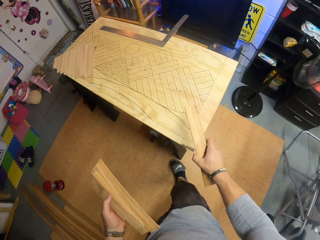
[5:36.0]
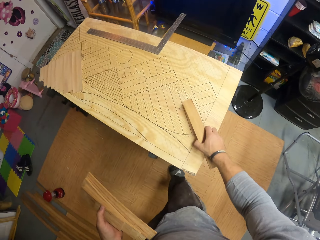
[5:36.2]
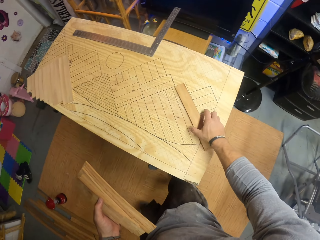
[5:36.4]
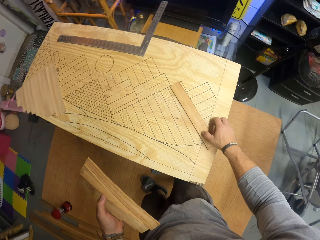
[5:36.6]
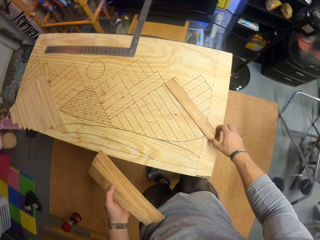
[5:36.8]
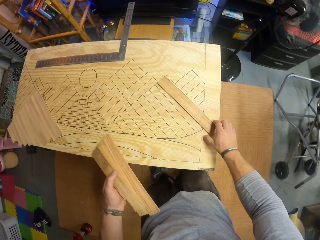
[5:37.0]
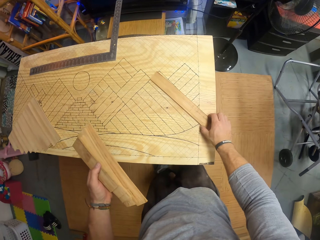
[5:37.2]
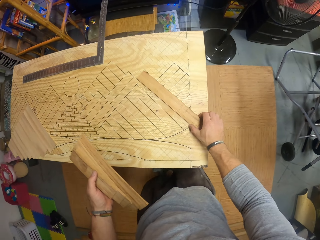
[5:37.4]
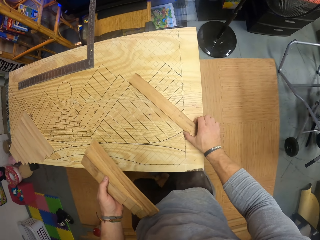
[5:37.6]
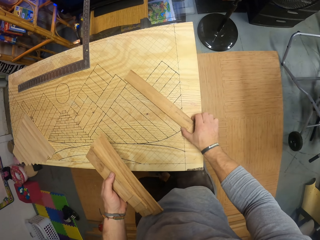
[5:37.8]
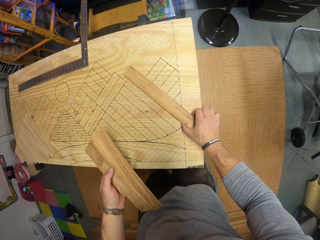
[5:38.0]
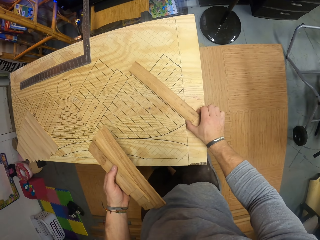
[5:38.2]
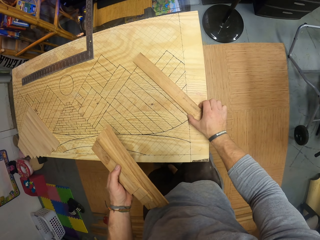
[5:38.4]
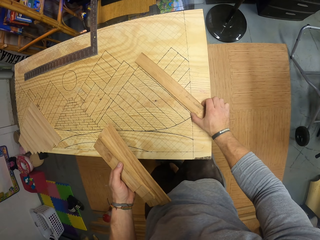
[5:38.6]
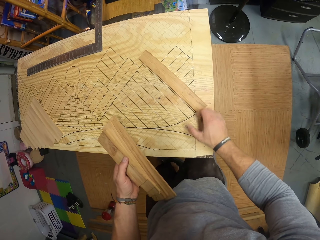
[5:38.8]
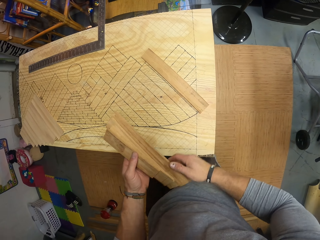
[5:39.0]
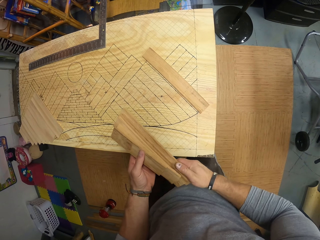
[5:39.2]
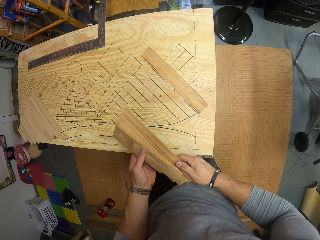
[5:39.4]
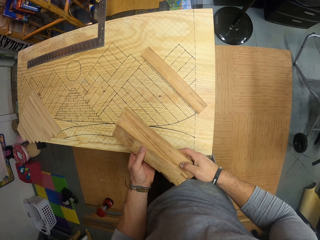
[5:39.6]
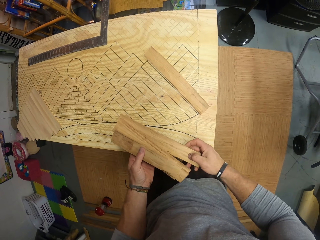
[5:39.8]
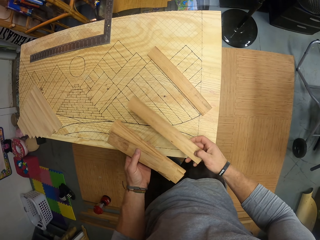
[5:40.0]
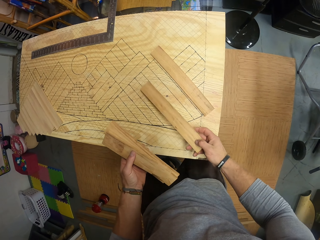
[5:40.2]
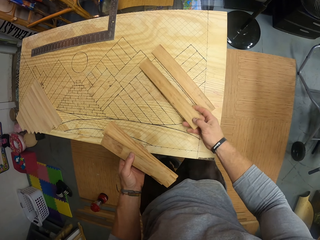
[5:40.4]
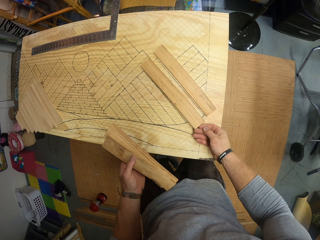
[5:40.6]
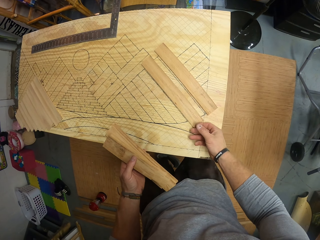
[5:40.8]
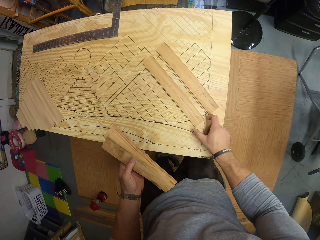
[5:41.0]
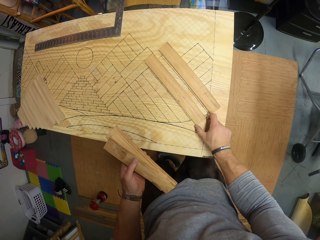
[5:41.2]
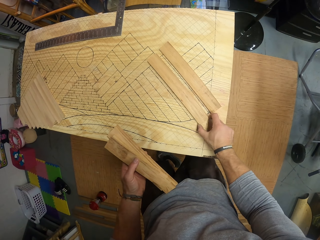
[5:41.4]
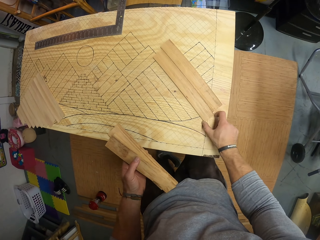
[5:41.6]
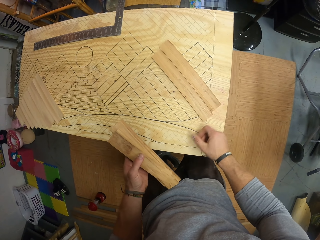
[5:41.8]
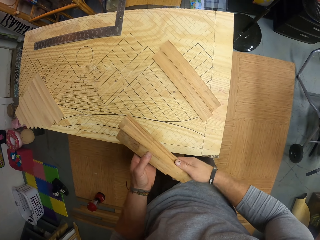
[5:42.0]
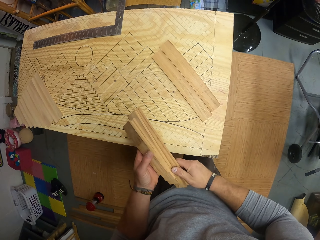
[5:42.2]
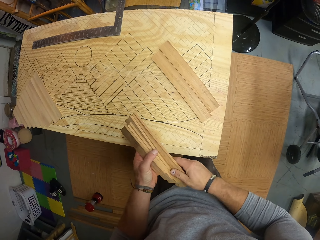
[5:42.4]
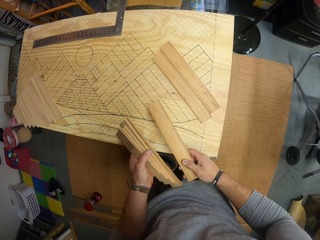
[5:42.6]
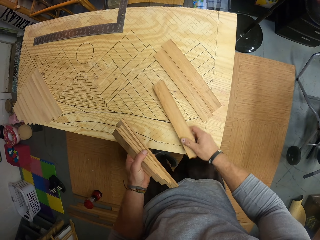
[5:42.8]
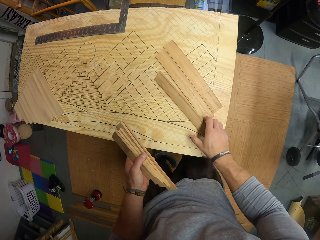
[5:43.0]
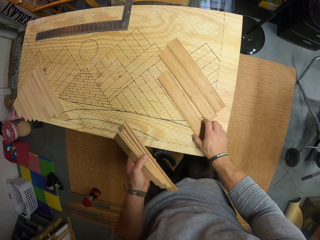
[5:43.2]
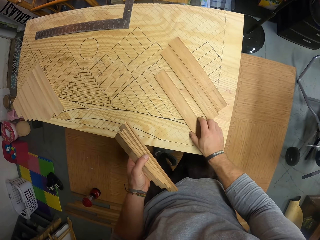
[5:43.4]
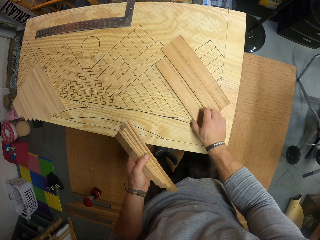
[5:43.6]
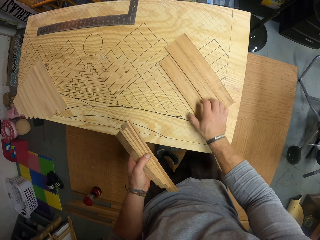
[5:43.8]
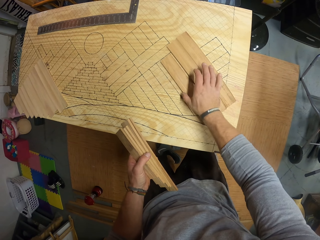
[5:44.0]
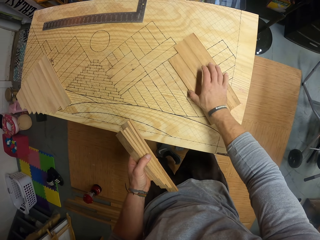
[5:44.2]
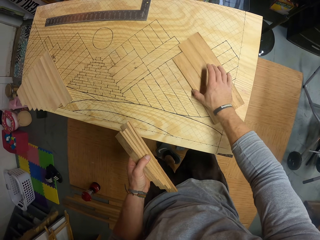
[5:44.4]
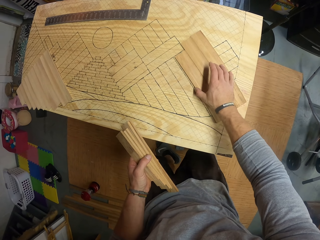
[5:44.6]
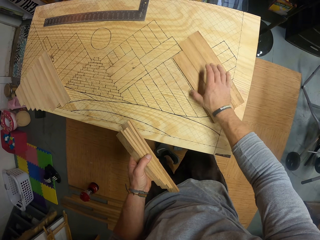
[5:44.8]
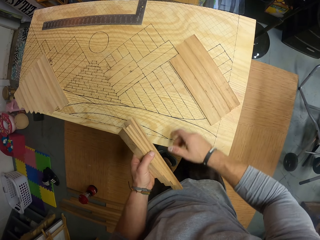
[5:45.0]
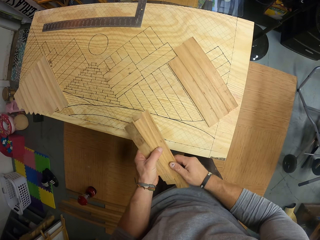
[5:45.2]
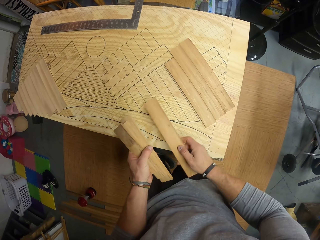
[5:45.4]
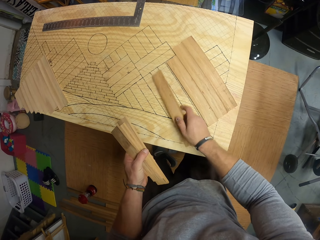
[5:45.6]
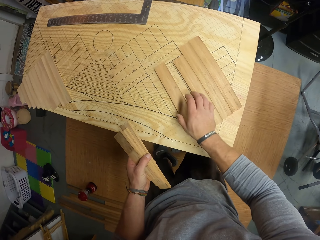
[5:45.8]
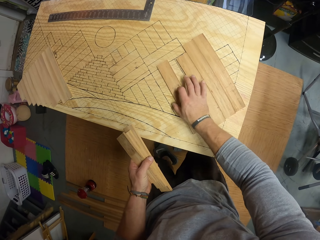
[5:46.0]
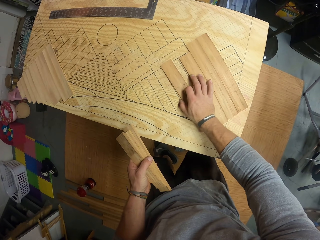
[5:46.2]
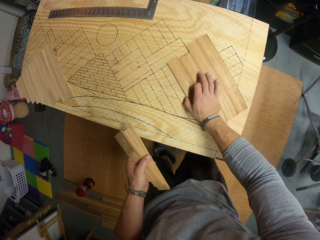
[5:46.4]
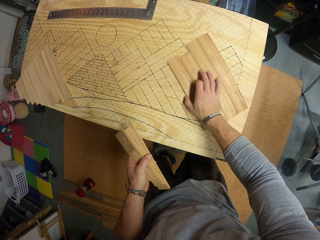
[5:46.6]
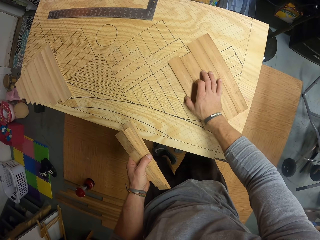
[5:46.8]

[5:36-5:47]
The camera wearer arranges the pieces of wood onto a board or plywood drawing on a table with his right hand. He arranges the wooden piece on the plywood drawing.

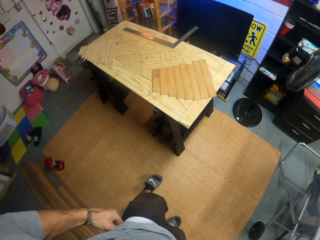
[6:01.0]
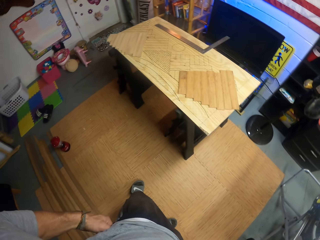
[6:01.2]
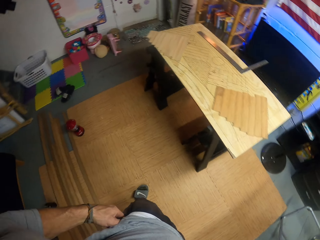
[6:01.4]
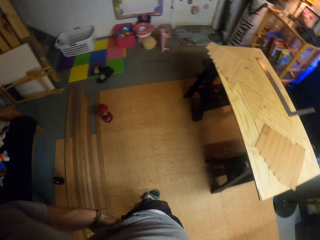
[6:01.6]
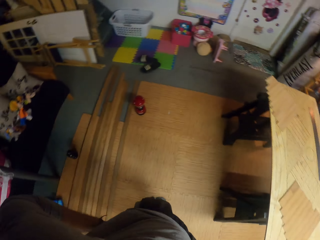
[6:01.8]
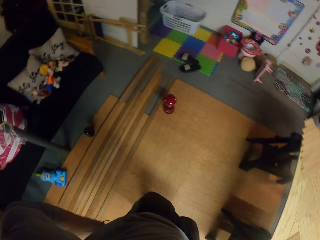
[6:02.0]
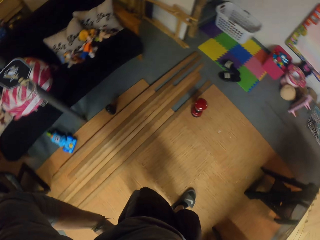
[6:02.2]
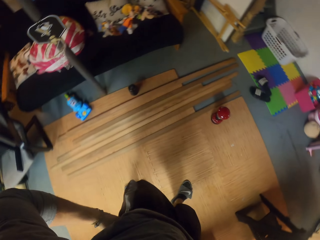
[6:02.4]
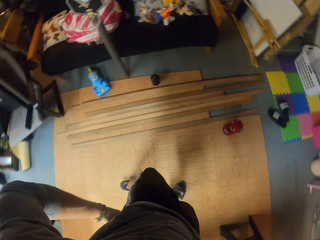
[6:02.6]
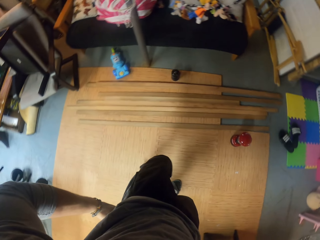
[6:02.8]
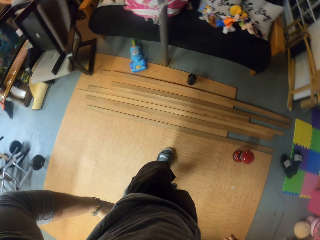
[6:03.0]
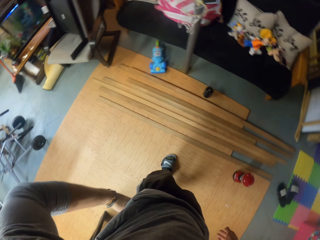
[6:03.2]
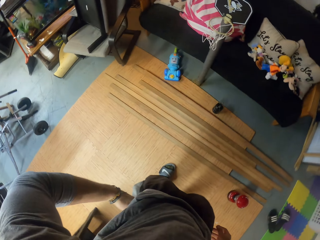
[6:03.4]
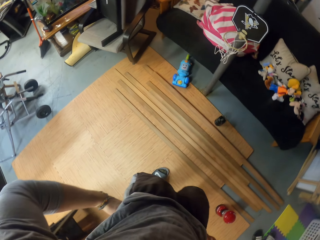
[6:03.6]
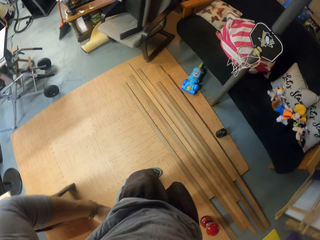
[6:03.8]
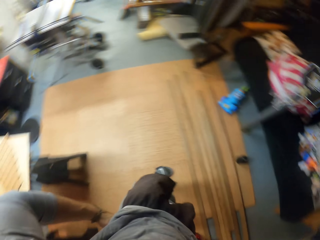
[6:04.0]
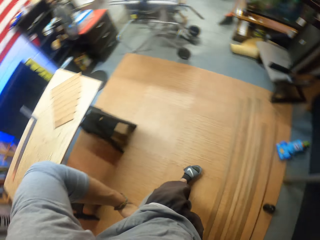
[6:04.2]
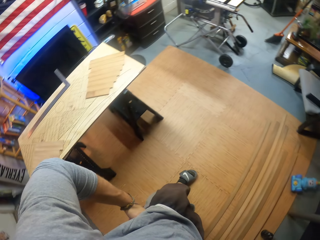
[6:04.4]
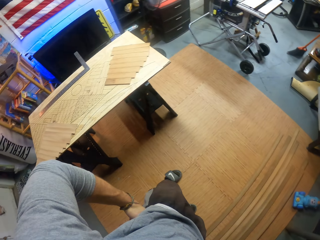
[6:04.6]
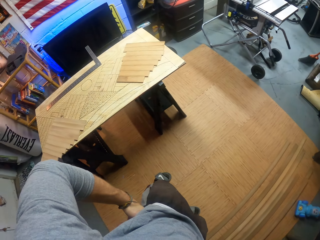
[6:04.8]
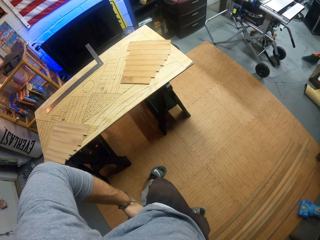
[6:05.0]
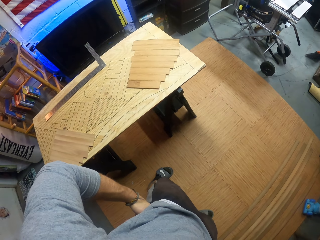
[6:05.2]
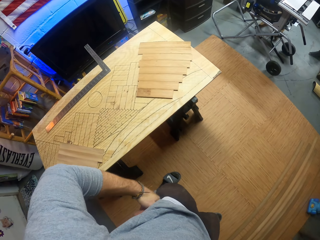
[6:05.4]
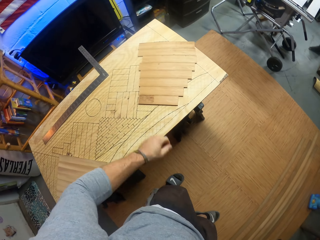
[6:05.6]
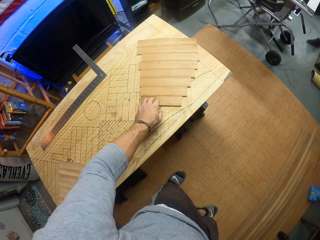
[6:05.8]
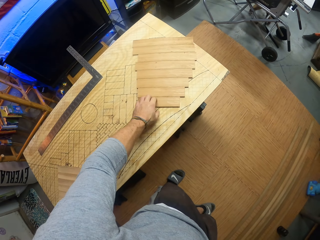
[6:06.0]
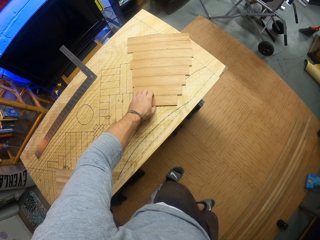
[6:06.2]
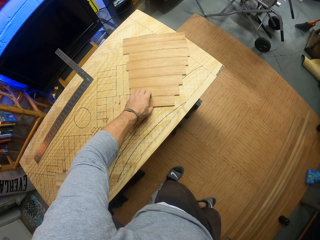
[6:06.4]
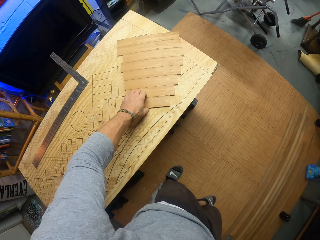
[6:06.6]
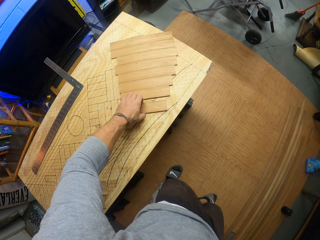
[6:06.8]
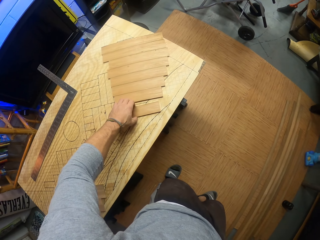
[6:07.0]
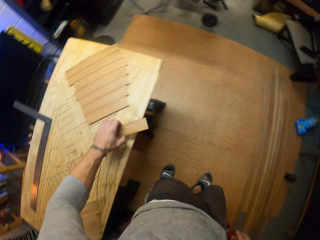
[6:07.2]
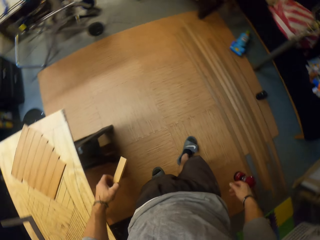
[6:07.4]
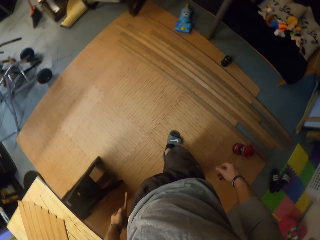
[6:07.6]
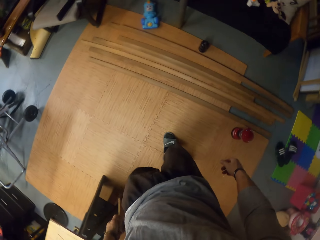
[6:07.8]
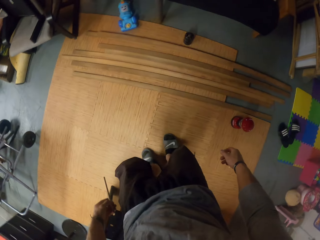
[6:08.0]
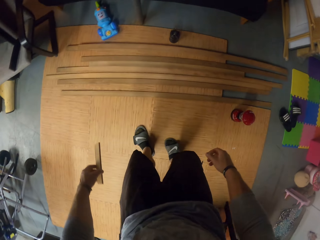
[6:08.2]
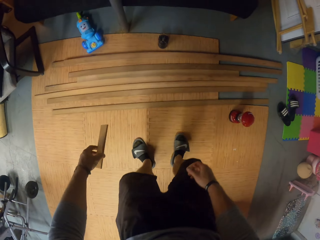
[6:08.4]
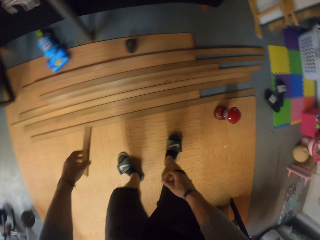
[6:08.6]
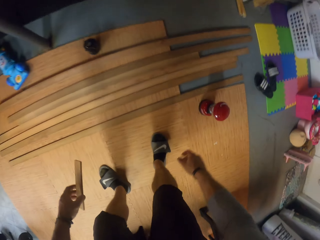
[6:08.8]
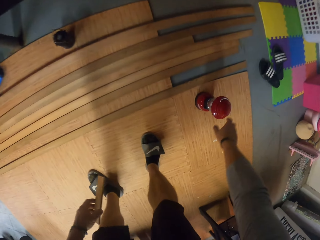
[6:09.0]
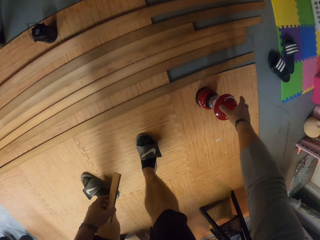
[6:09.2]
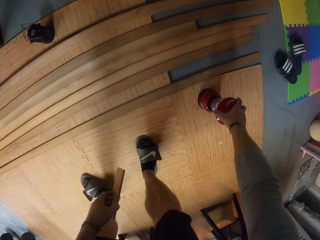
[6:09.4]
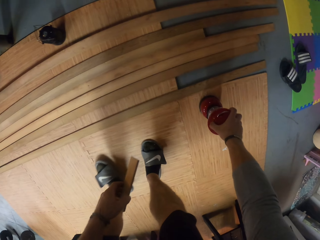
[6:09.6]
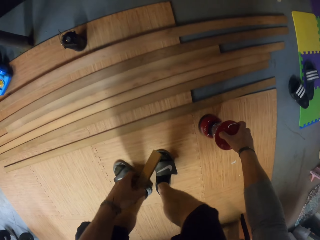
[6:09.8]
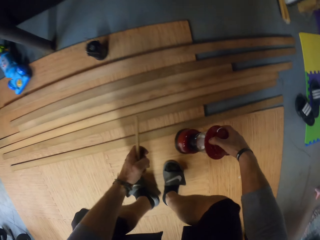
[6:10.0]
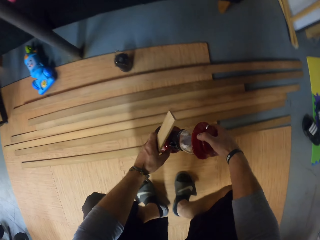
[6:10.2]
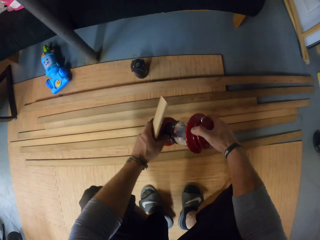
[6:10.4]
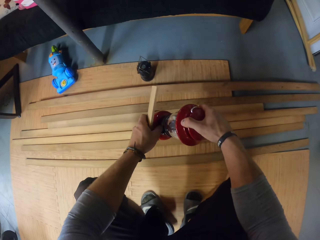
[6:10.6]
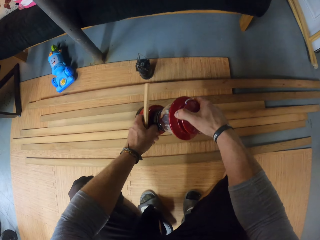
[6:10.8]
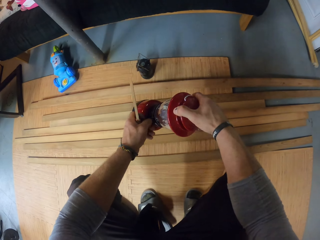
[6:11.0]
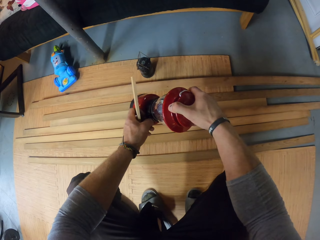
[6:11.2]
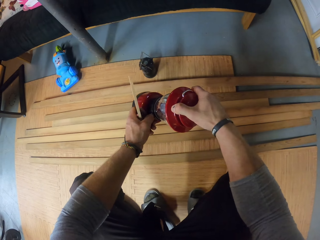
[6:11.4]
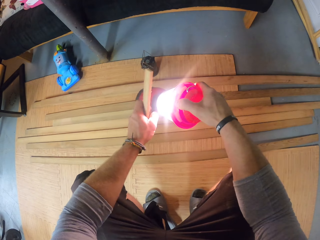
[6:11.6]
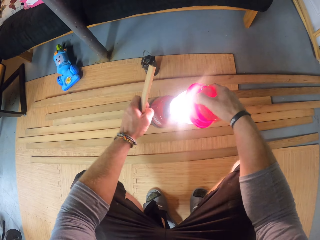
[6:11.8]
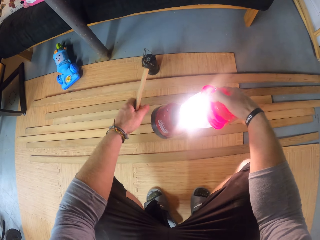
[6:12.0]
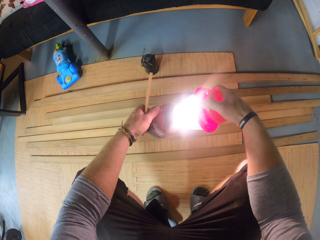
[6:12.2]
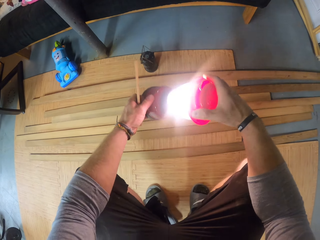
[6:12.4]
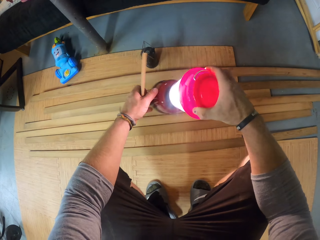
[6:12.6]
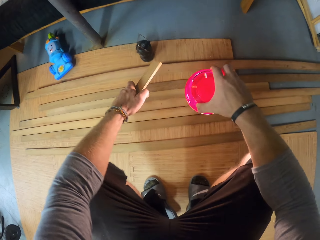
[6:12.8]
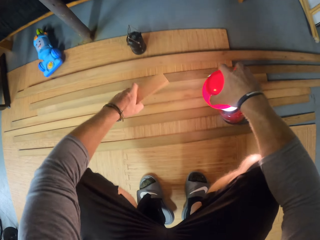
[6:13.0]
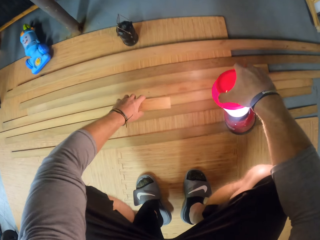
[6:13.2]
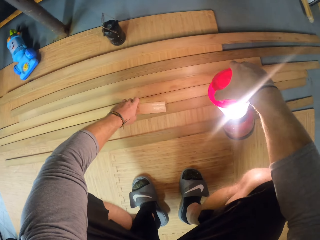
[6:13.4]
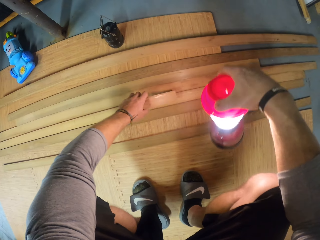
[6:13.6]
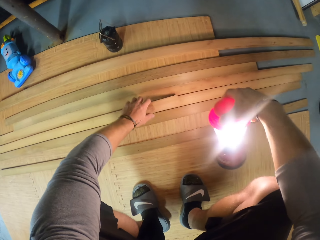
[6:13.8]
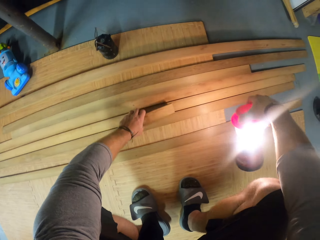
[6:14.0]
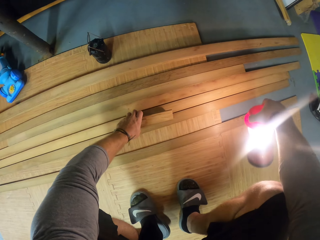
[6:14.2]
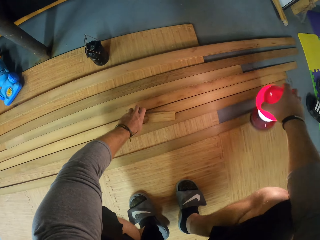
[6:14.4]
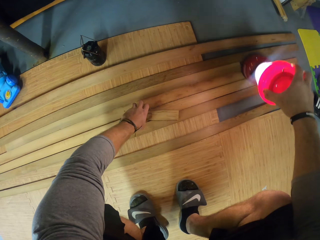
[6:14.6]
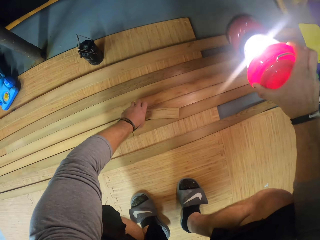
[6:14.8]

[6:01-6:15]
The camera wearer walks around. He picks a piece of wood from the board with his left hand. He picks a lamp from a wooden board with his right hand. He switches on the electric lamp with his left hand. He drops the piece of wood in his left hand onto the wooden board.
